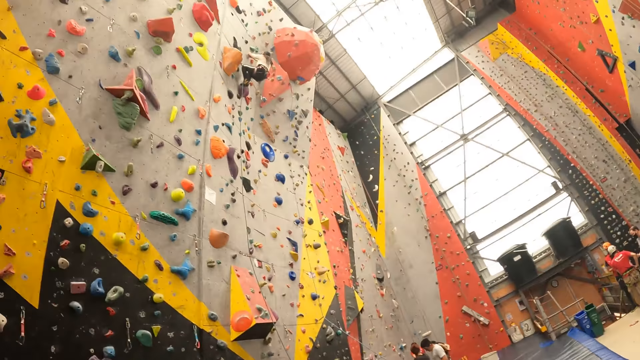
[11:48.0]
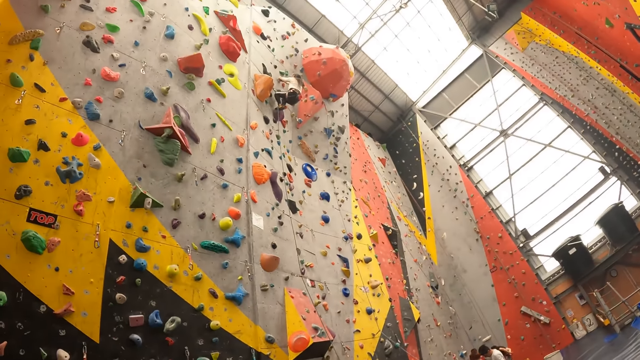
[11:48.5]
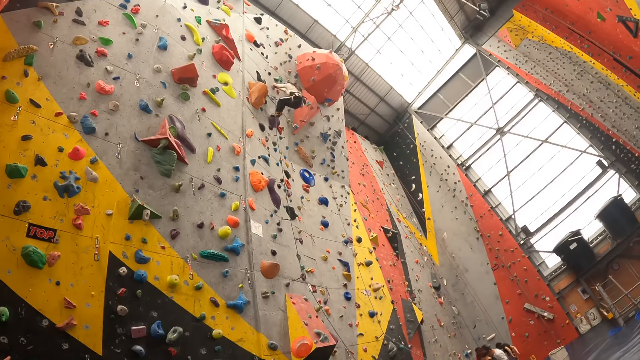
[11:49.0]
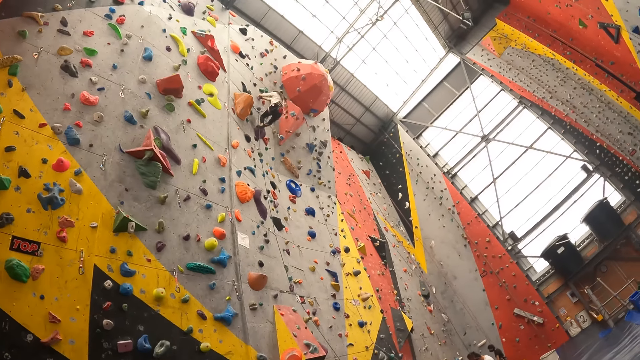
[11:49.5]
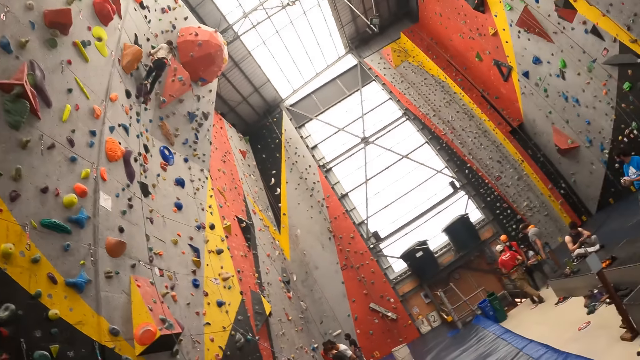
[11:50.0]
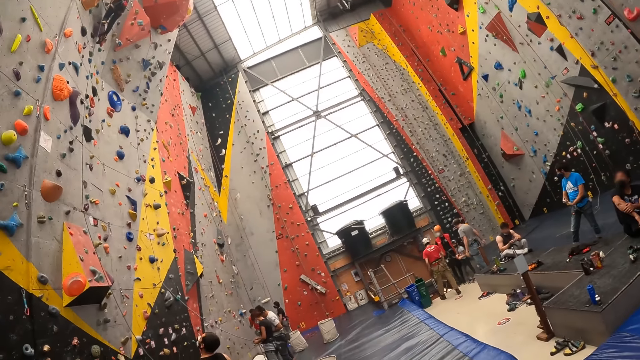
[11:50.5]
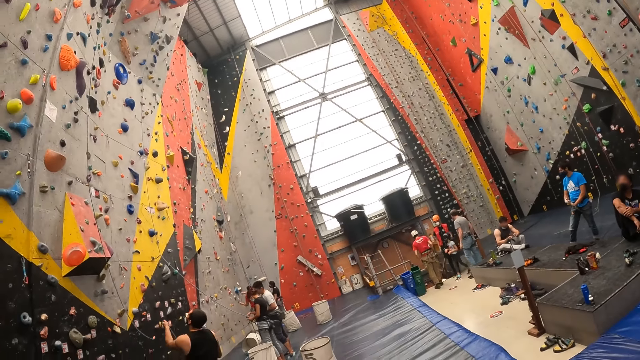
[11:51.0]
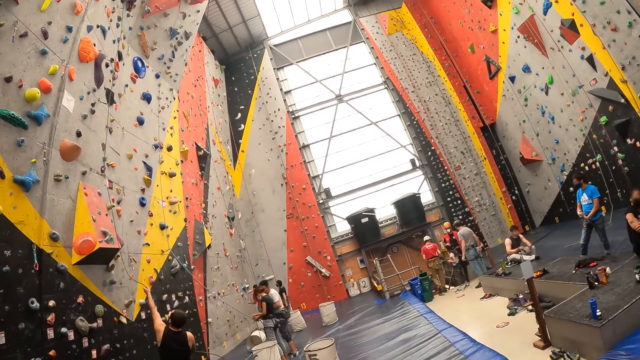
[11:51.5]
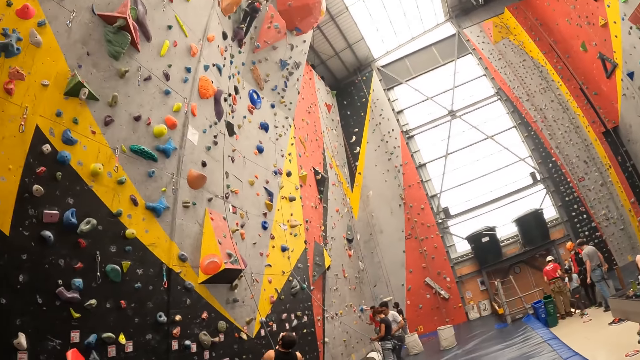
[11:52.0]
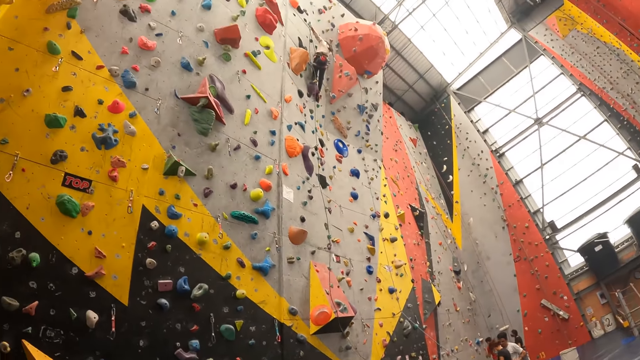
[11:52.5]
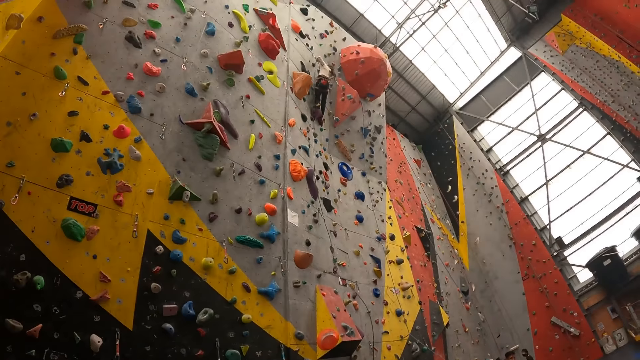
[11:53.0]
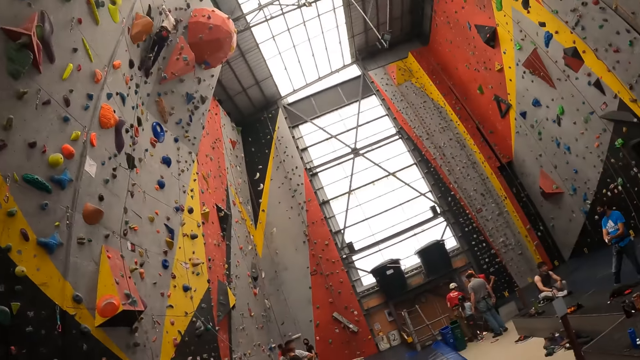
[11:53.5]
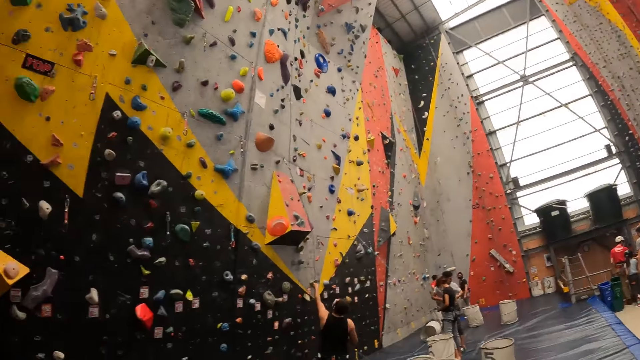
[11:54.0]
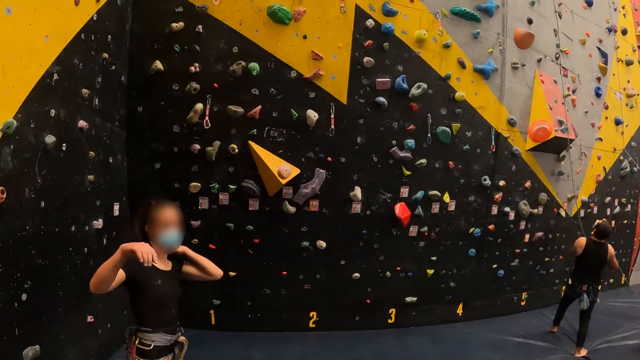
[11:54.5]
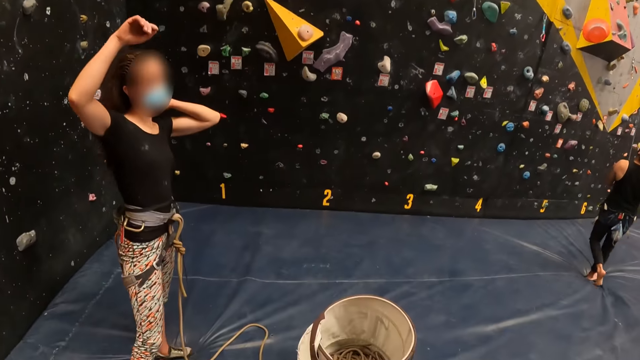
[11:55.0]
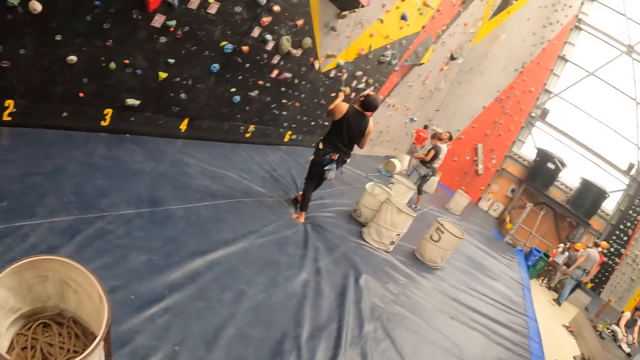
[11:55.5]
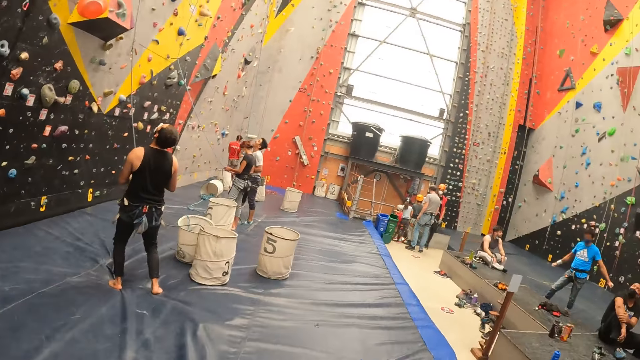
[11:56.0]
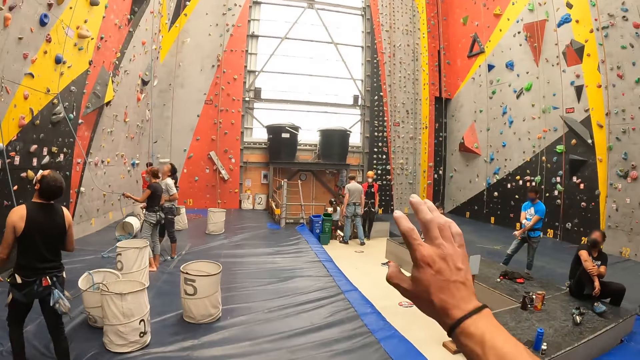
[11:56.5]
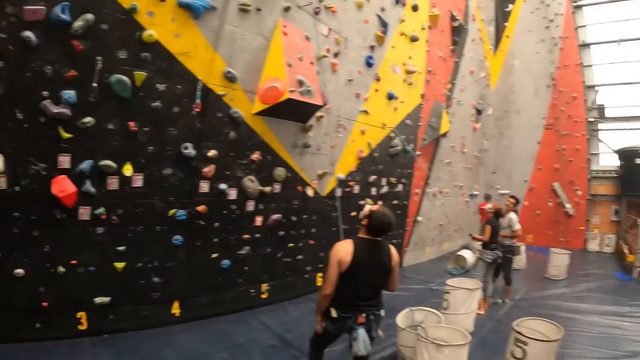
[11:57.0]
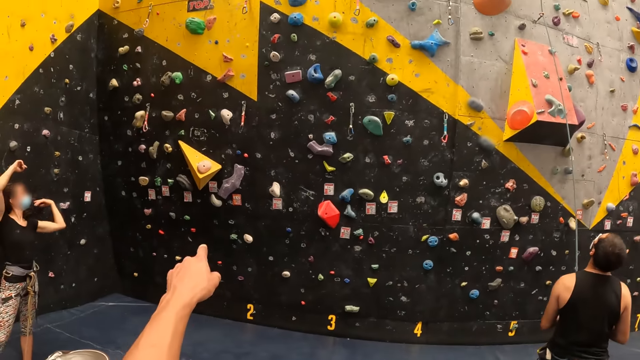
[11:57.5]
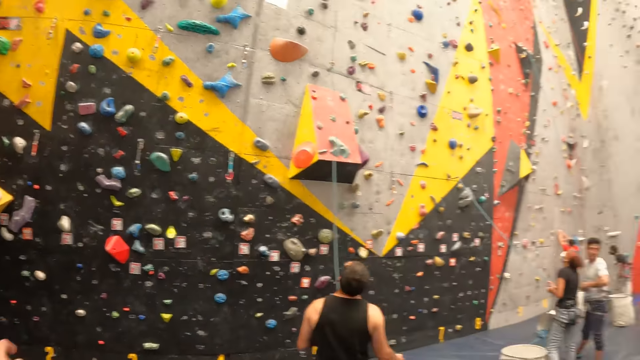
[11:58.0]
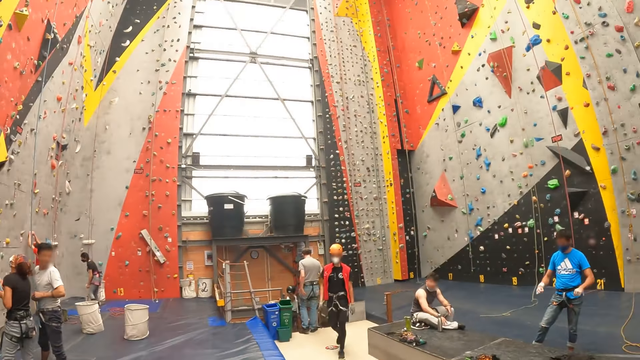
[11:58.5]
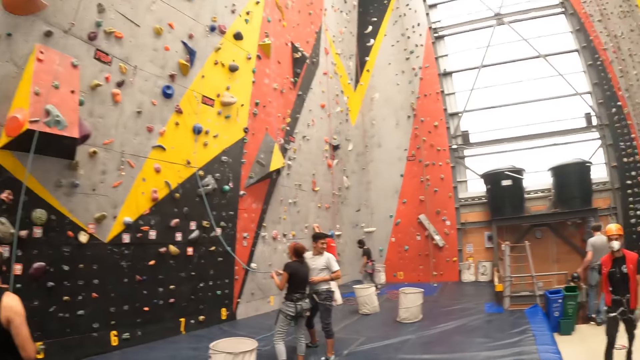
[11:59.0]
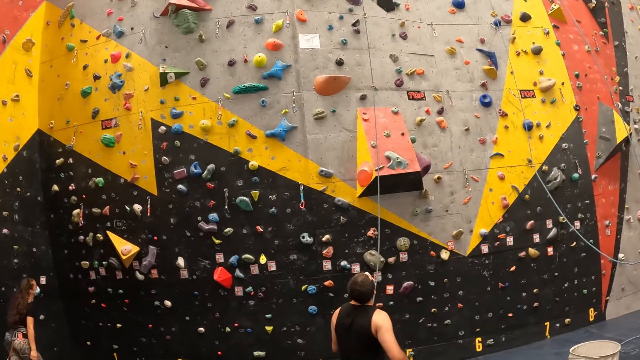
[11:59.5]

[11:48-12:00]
The camera wearer looks up at the wall. They look around. A person talks to the camera wearer. The camera wearer lifts a hand. The person lifts both hands up.

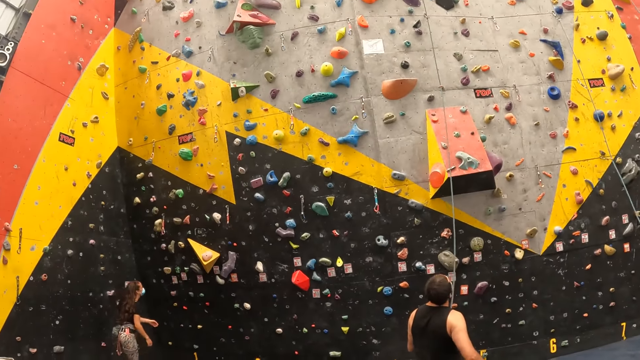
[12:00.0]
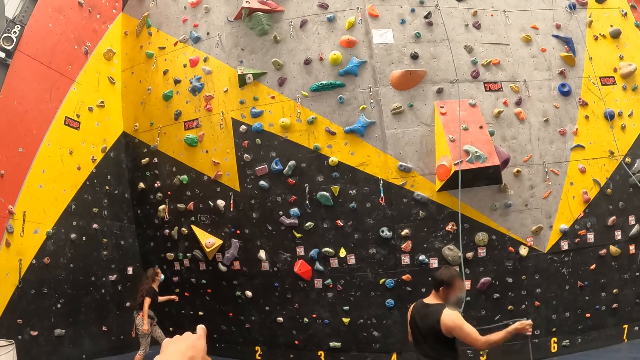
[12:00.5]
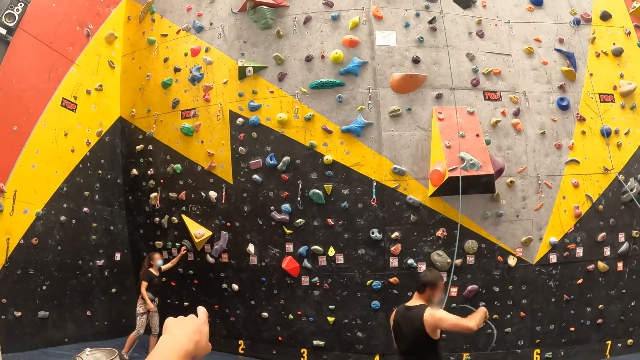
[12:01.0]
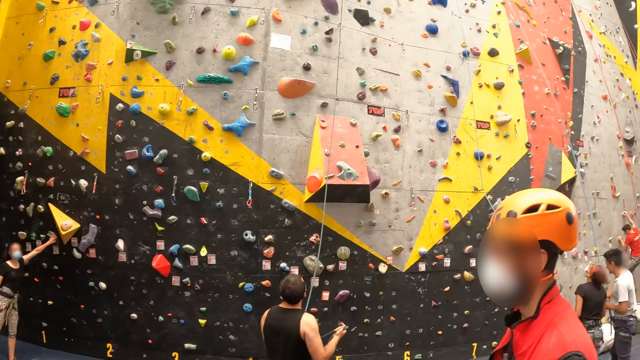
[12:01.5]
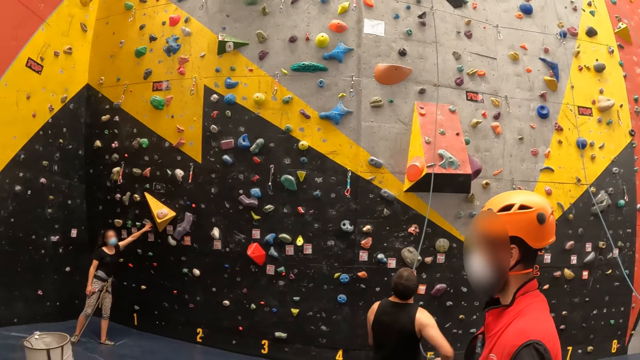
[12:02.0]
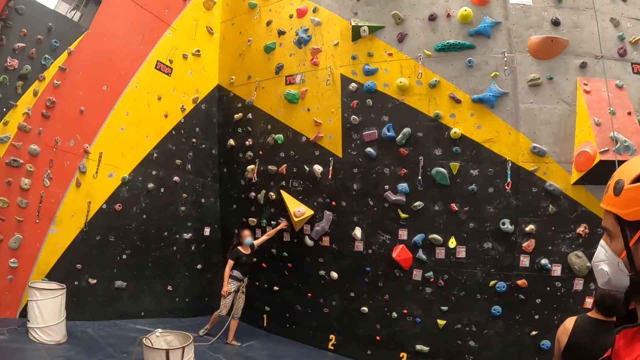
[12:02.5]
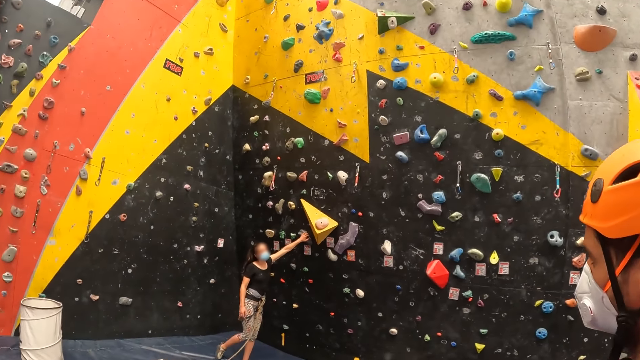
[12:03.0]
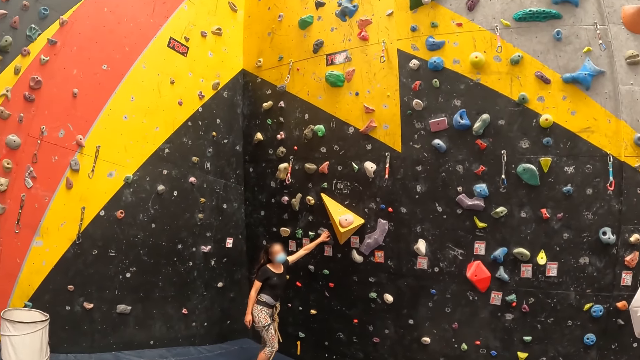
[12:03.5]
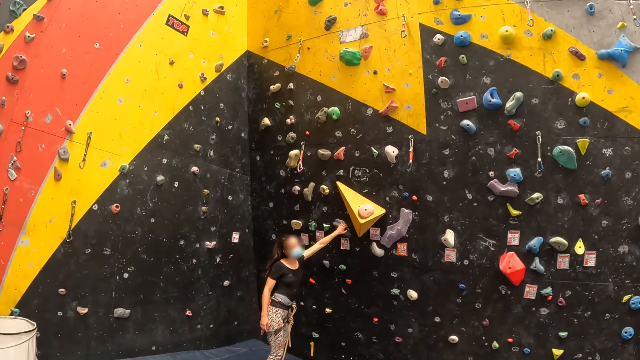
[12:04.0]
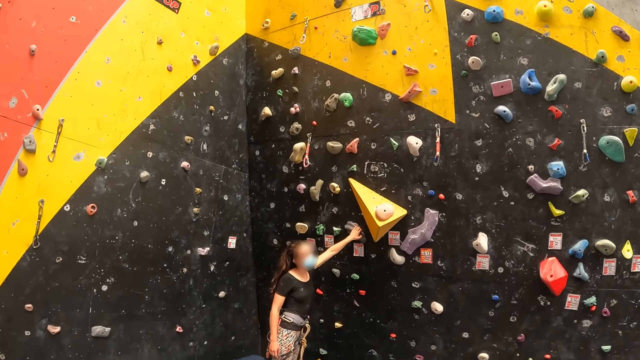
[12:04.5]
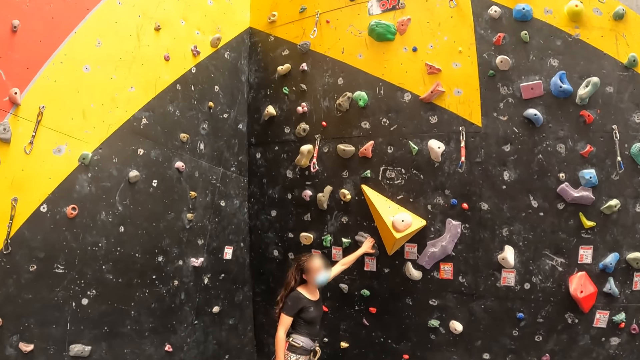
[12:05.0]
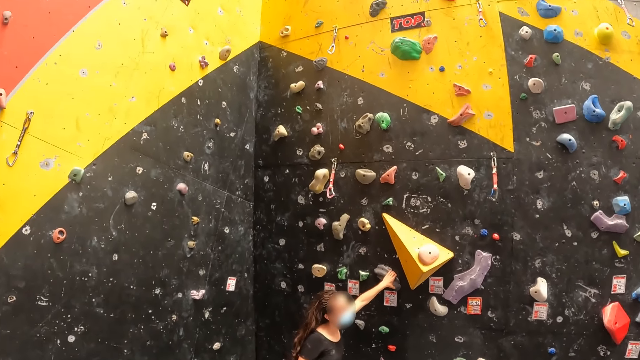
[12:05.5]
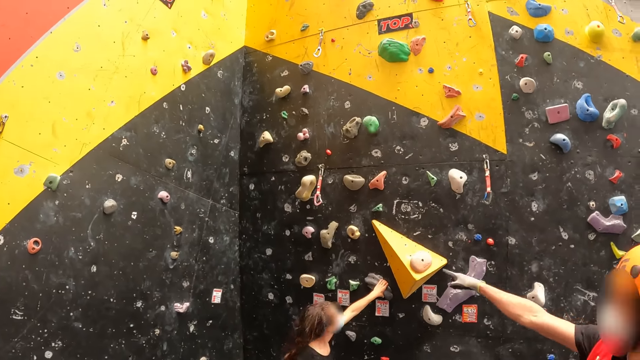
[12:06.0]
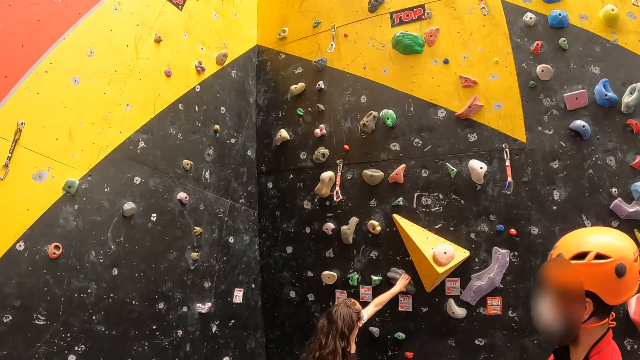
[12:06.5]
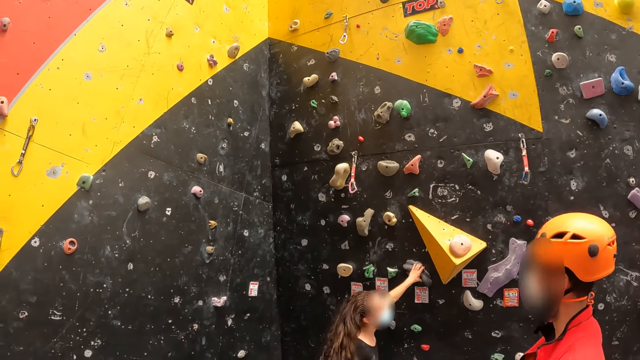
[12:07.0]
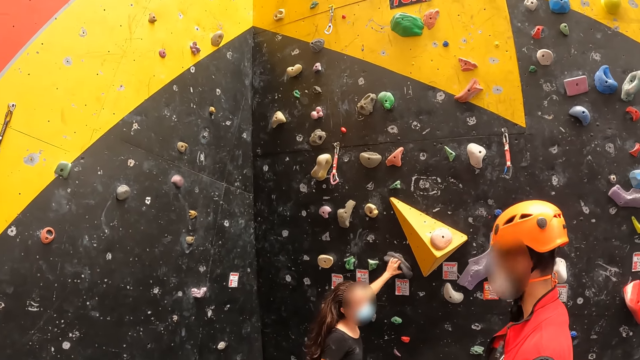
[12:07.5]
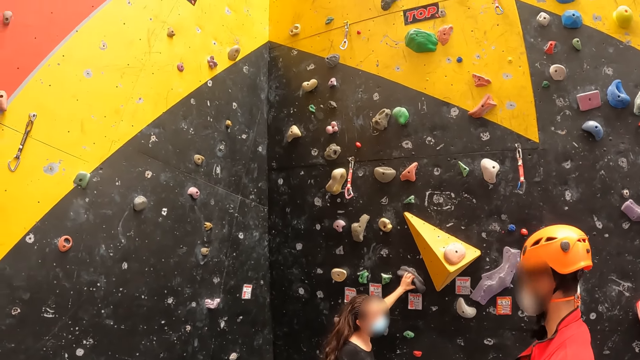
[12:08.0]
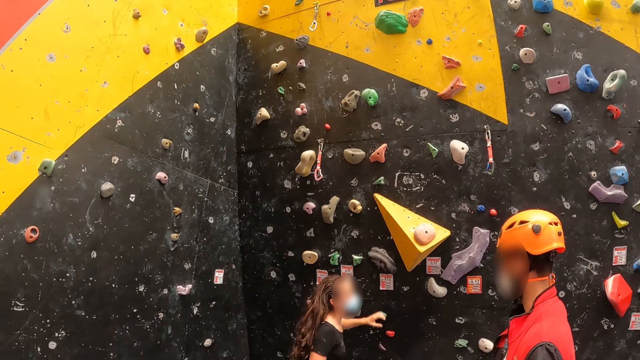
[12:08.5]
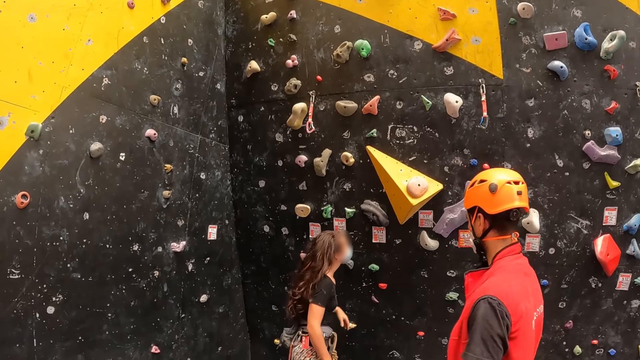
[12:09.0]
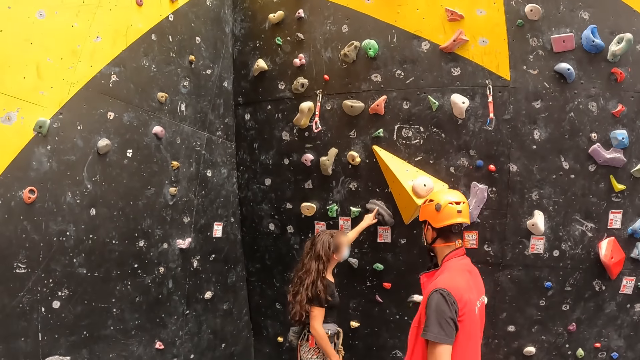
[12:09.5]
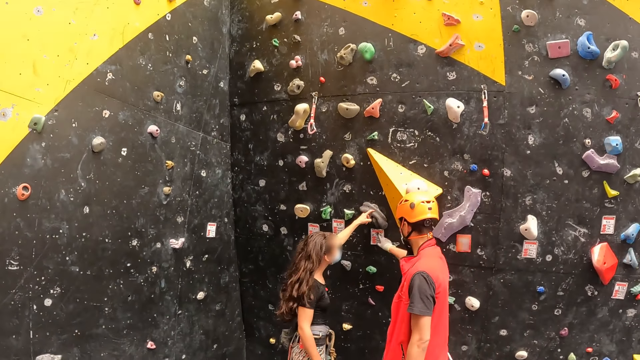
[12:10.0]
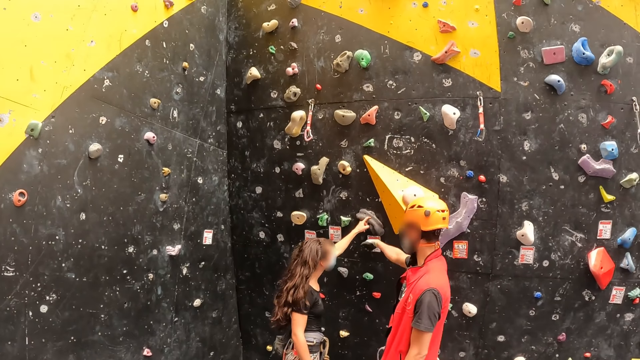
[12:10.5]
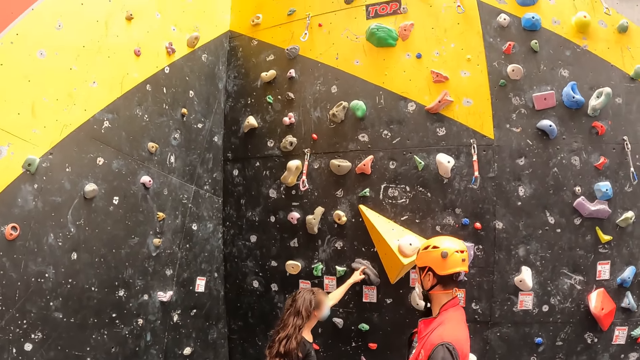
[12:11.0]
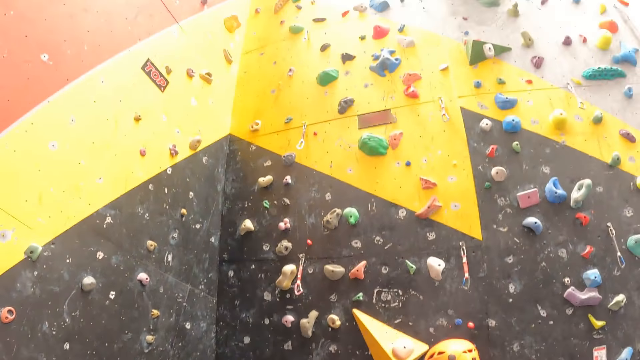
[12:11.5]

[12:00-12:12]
The camera wearer walks around and looks around. A person points at the wall. The person talks to the camera wearer. The person touches the wall.
